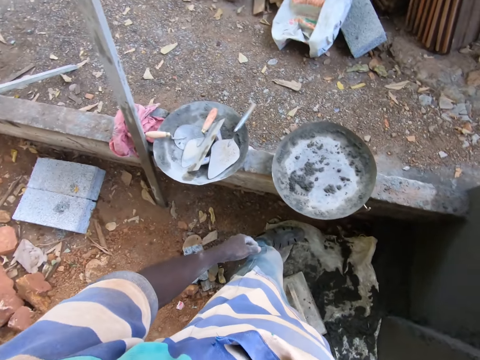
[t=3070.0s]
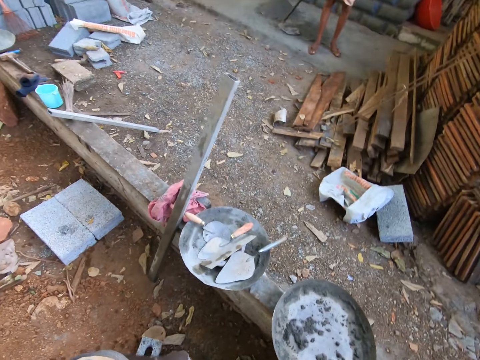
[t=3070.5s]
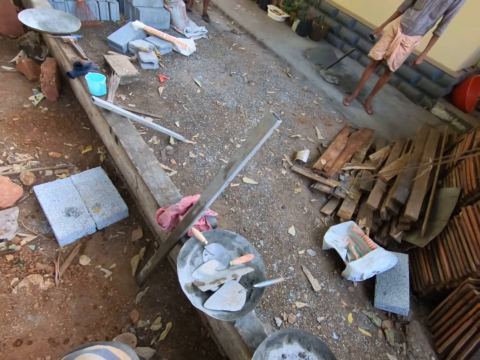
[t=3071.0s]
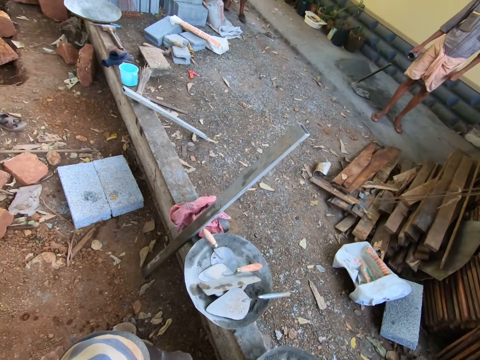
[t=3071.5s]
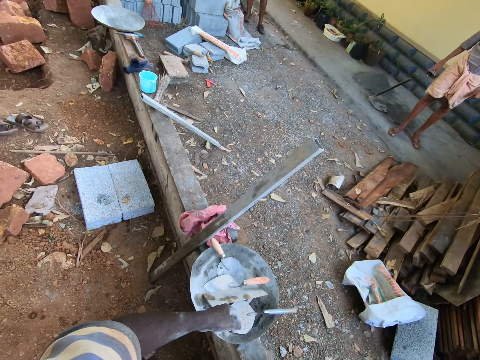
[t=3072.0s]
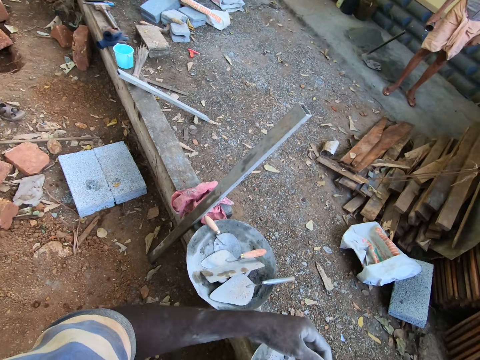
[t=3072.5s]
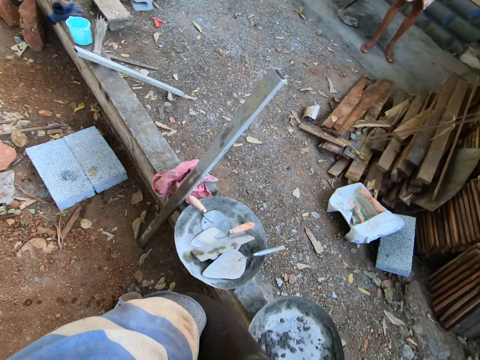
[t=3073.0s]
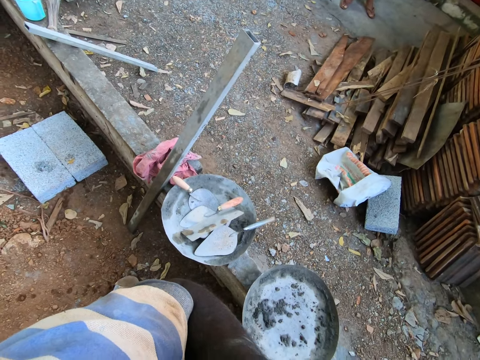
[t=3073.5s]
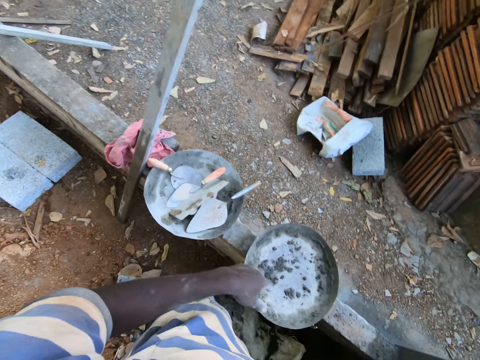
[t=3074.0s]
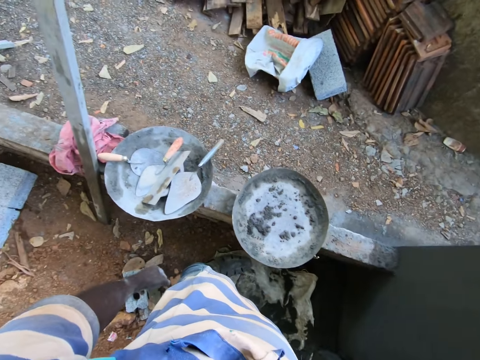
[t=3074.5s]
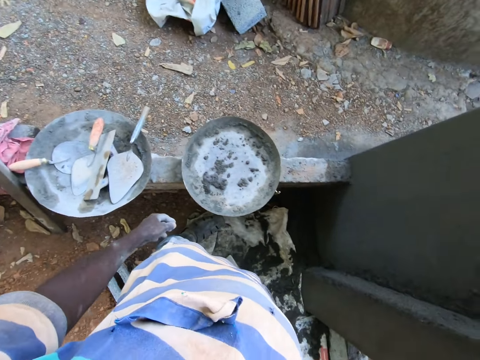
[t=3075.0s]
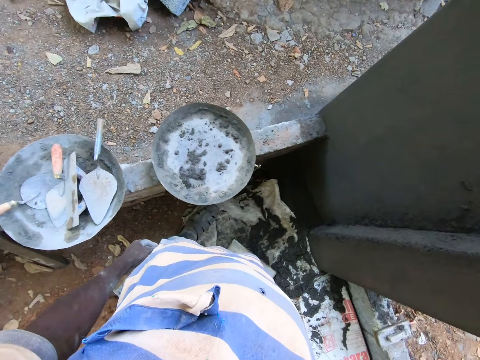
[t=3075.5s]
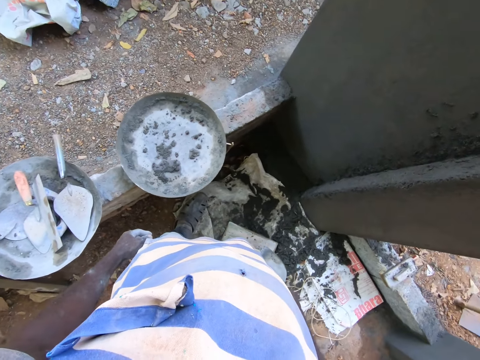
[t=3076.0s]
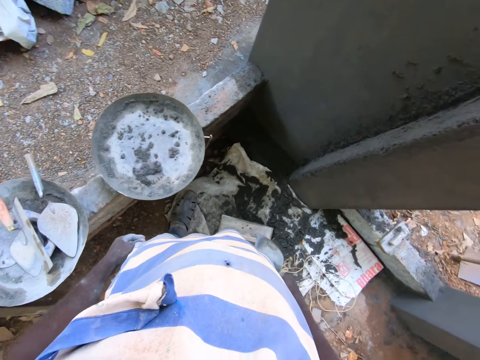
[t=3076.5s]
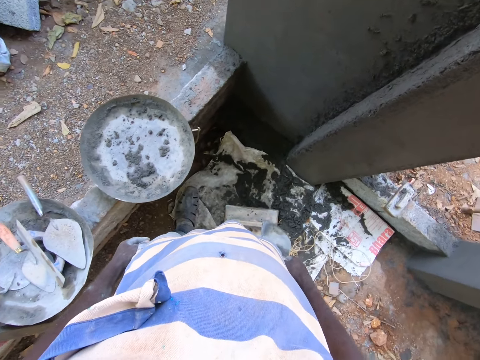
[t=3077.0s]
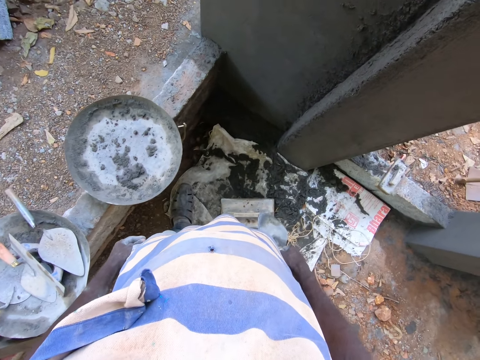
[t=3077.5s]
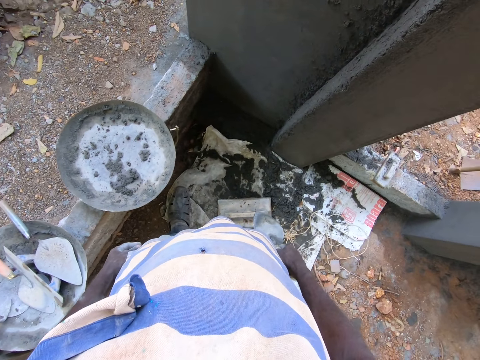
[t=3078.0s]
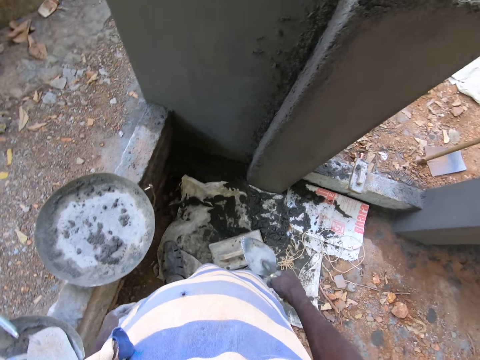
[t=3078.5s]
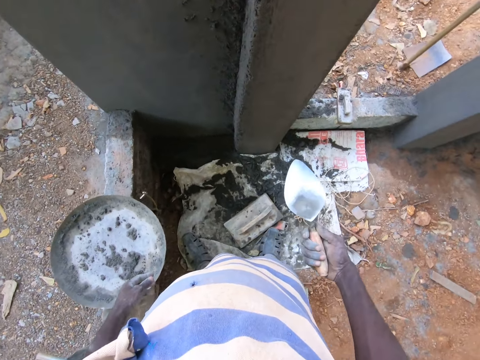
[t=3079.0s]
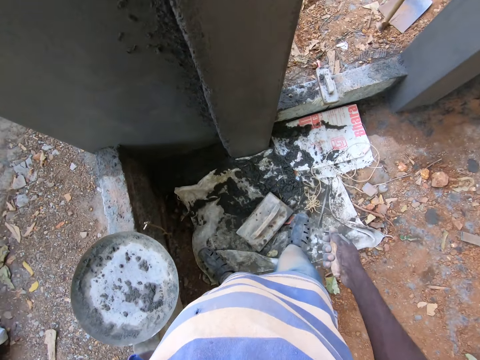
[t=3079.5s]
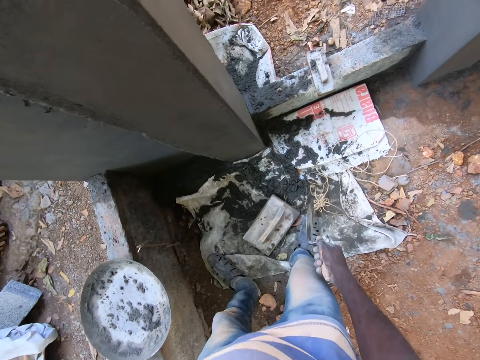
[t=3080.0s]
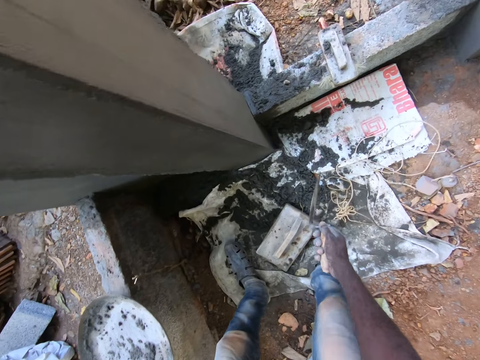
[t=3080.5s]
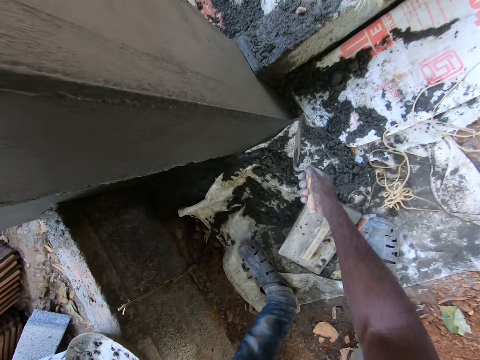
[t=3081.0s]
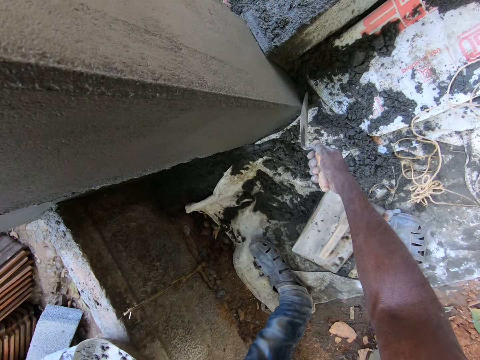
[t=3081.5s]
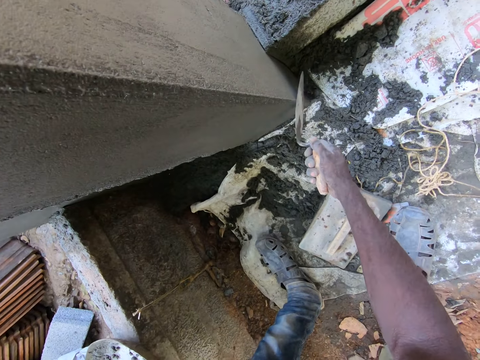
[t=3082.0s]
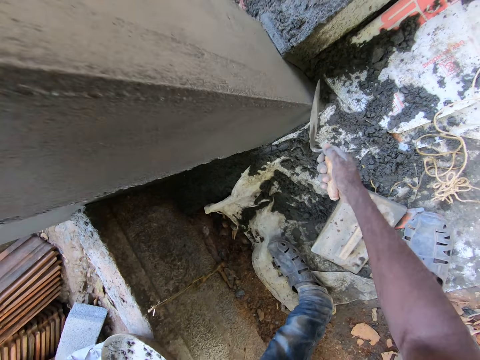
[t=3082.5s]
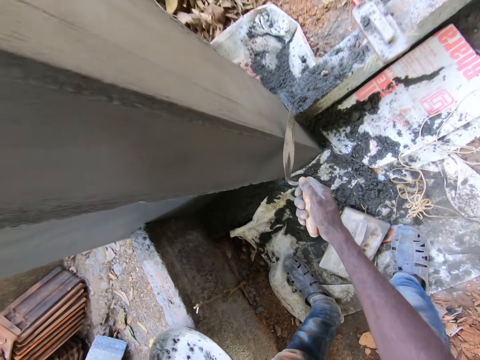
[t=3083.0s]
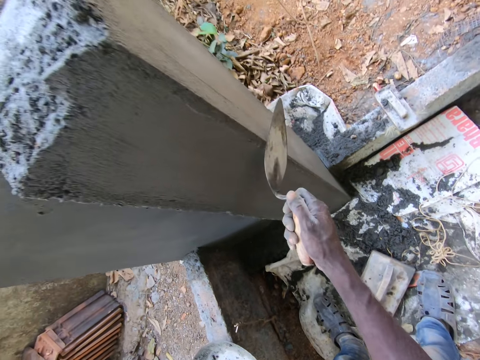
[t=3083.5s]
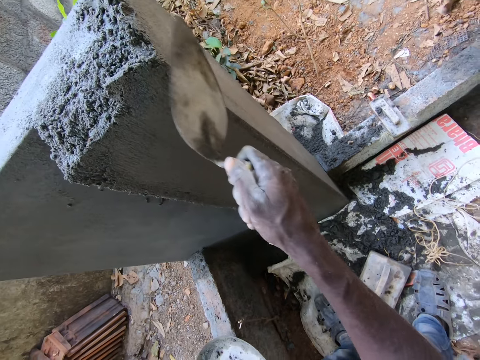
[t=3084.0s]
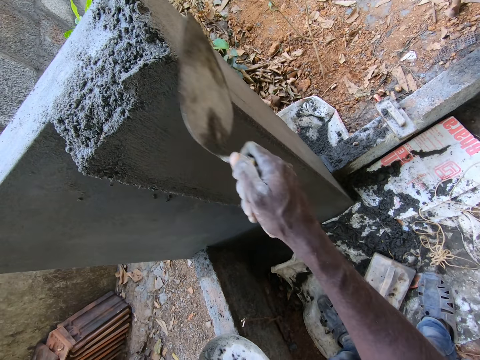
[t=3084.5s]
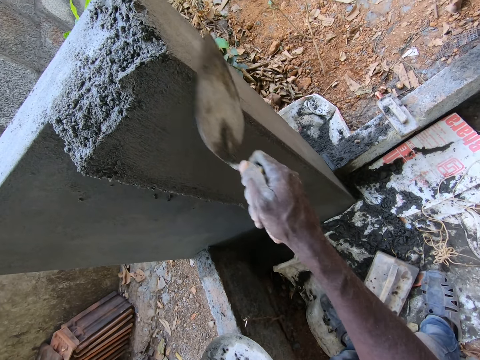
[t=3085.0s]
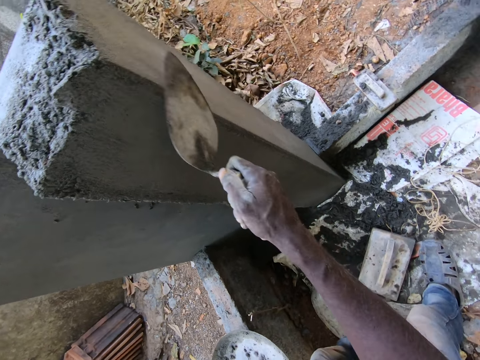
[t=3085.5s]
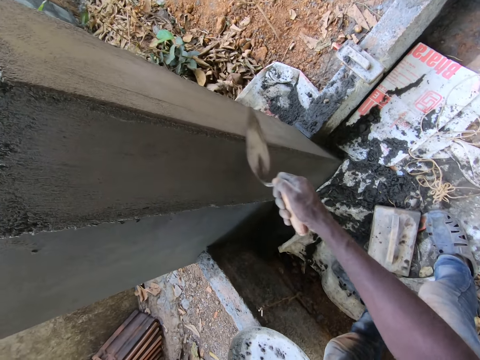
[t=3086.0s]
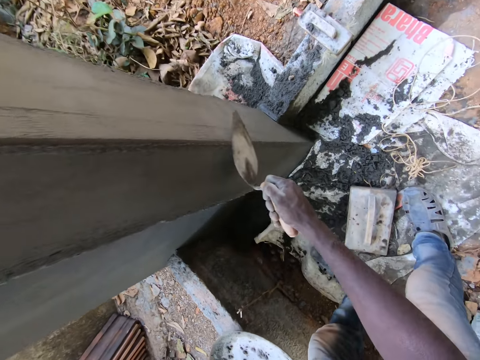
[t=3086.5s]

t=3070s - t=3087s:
The camera wearer smoothens a wall with a trowel.

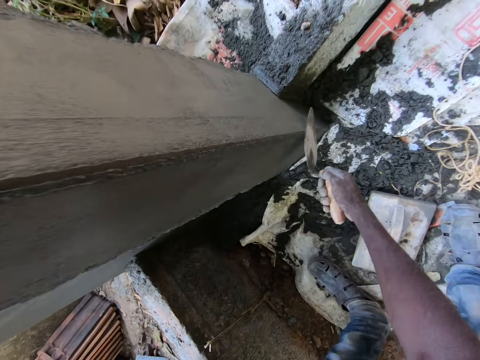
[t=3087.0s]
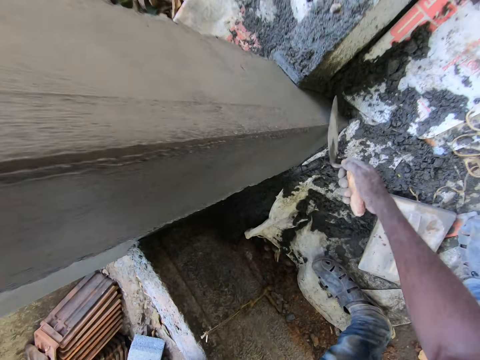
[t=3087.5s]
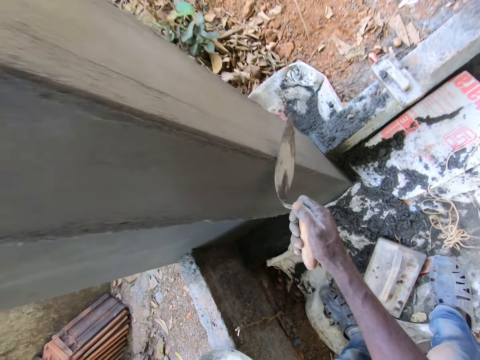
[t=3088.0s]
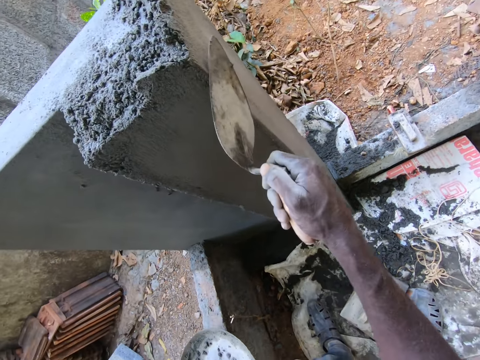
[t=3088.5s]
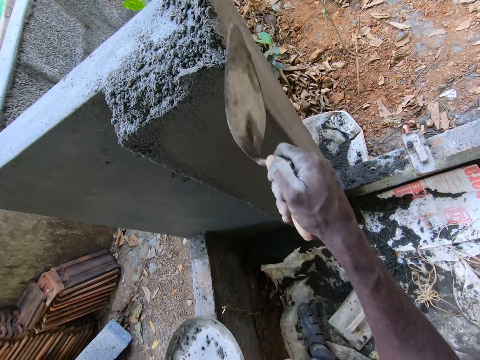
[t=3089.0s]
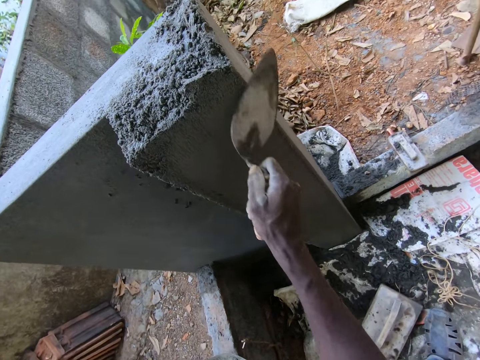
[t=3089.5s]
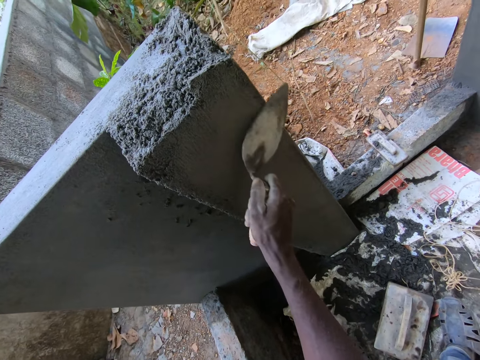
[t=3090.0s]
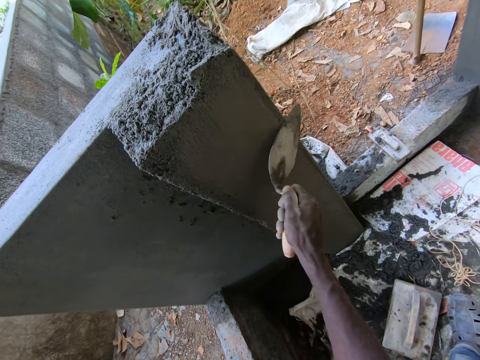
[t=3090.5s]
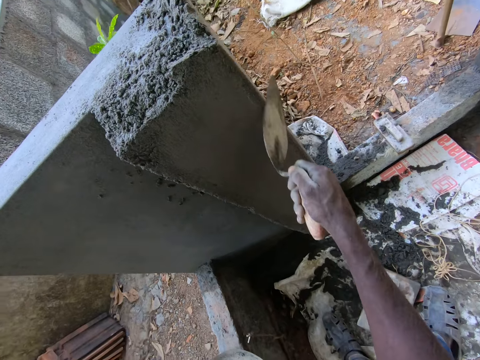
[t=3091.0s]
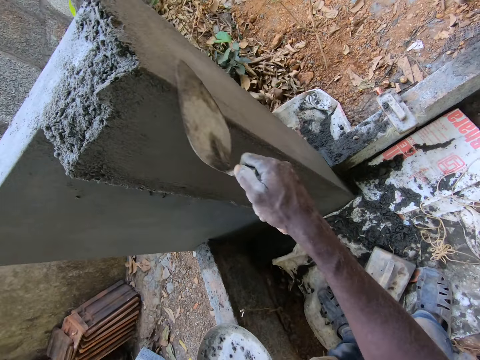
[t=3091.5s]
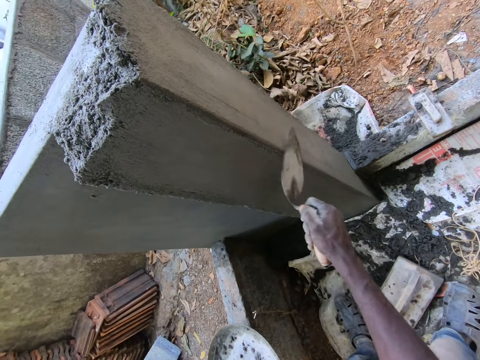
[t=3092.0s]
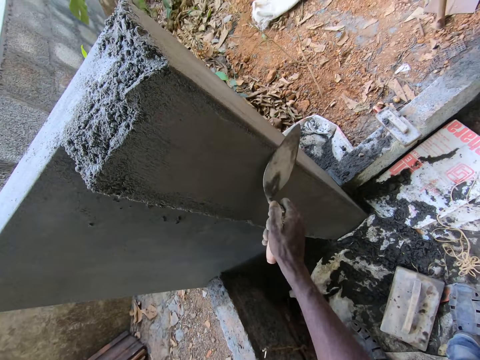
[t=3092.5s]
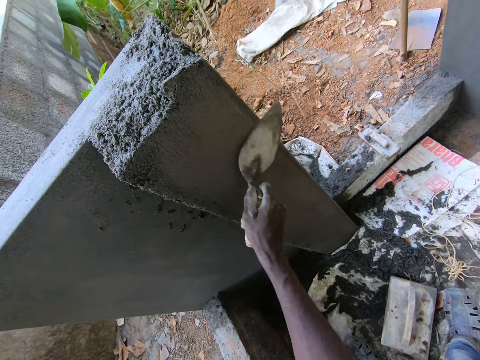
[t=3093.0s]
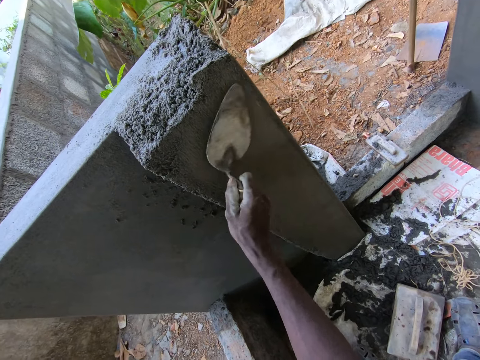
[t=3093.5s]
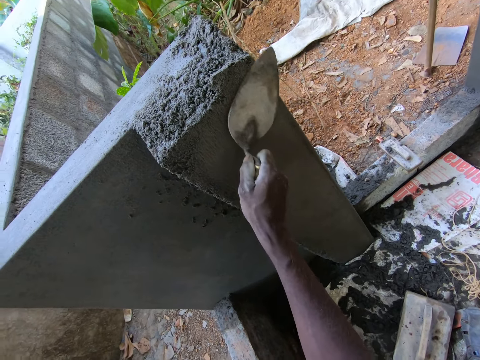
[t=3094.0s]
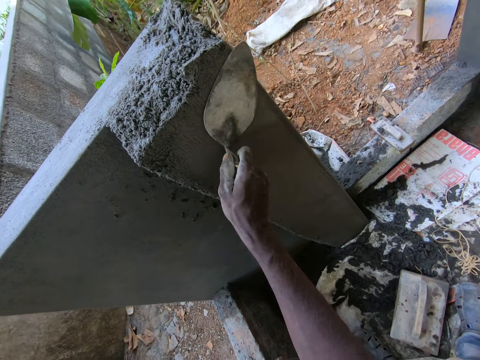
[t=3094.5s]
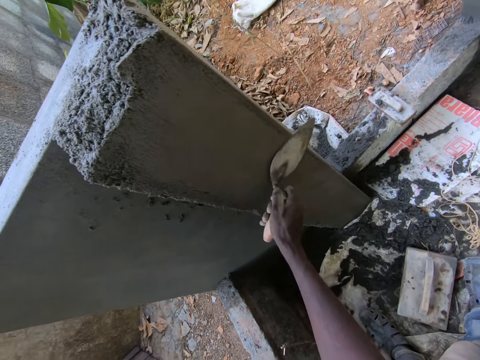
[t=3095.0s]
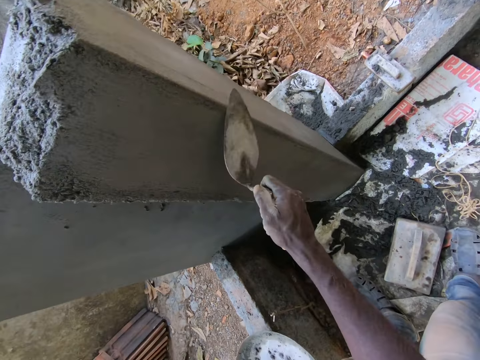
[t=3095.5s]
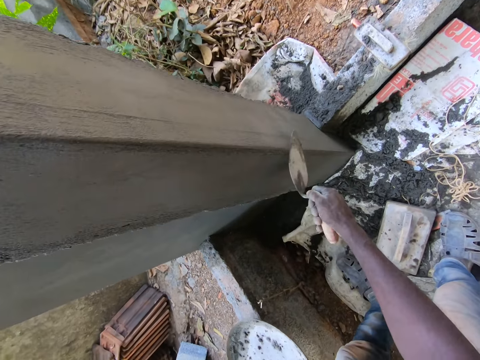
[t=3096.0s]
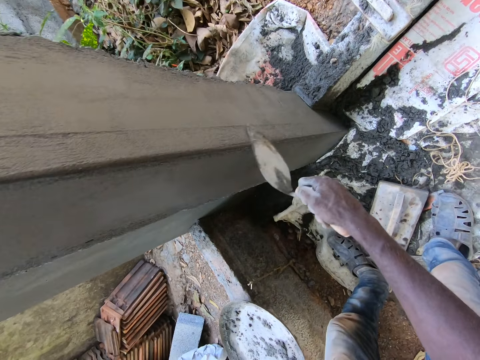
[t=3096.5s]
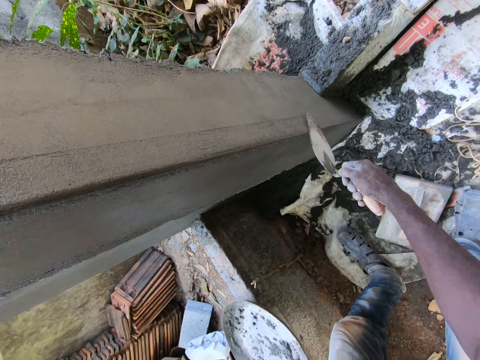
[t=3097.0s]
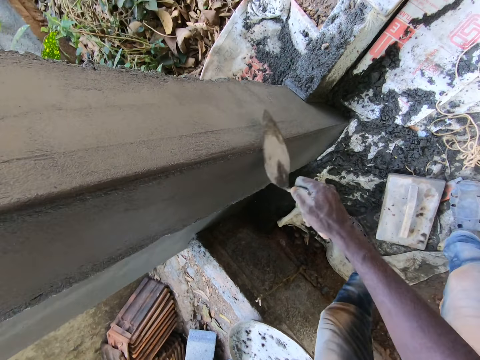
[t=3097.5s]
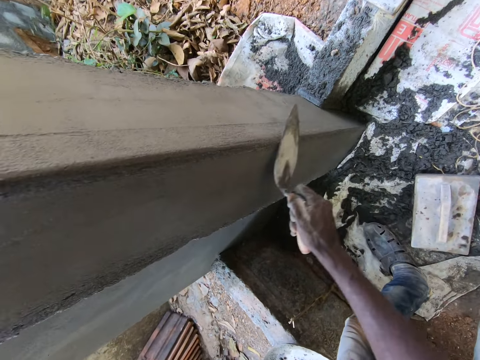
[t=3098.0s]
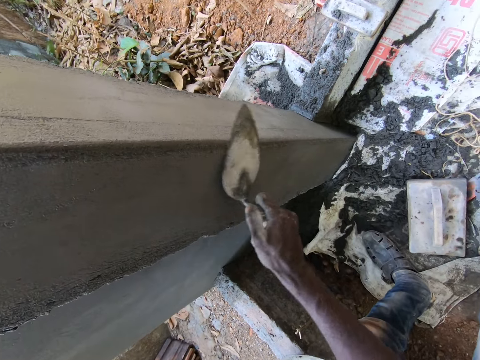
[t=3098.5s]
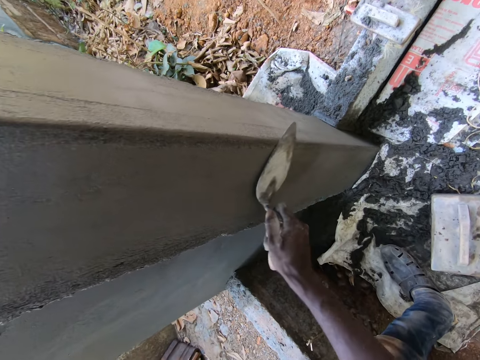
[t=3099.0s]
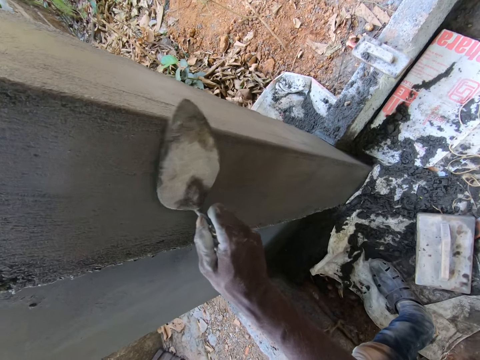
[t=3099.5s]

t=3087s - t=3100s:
The camera wearer smoothens a wall with a trowel.
